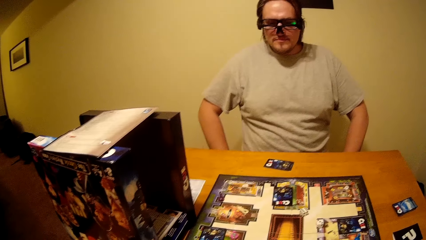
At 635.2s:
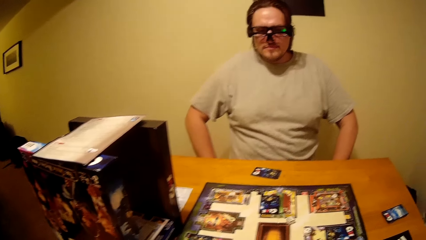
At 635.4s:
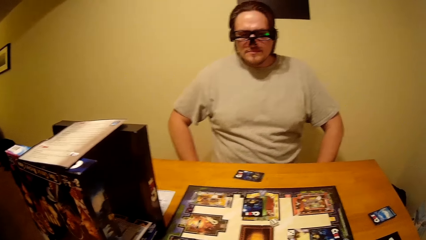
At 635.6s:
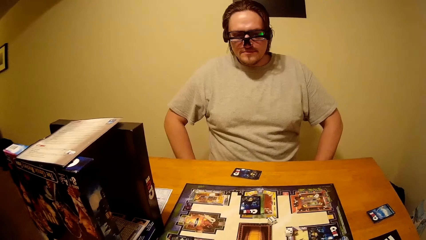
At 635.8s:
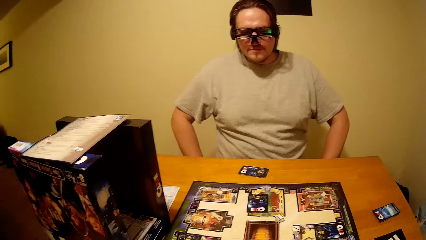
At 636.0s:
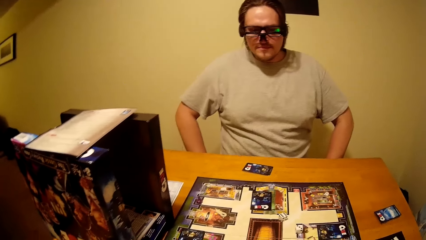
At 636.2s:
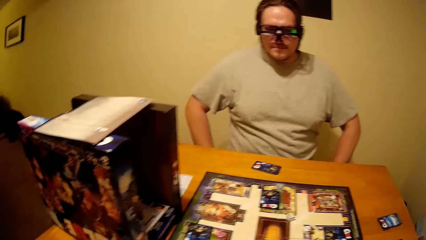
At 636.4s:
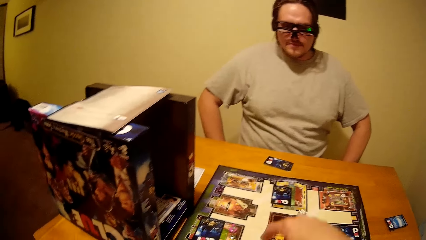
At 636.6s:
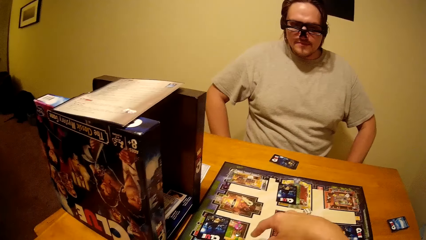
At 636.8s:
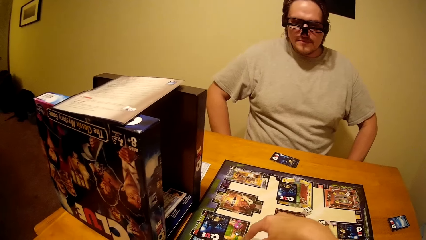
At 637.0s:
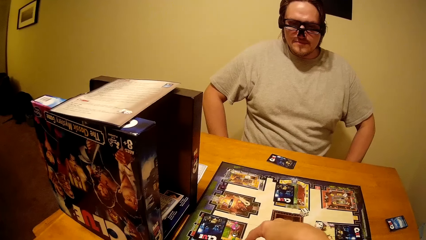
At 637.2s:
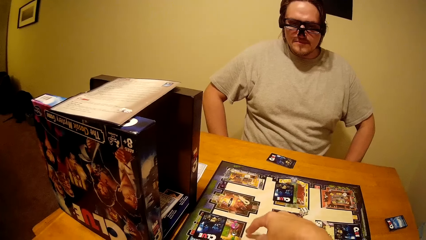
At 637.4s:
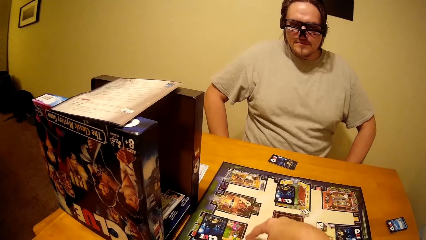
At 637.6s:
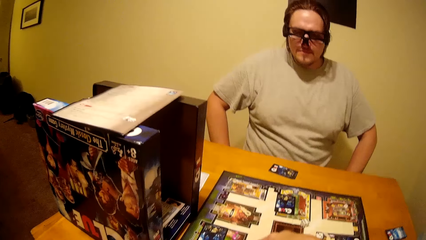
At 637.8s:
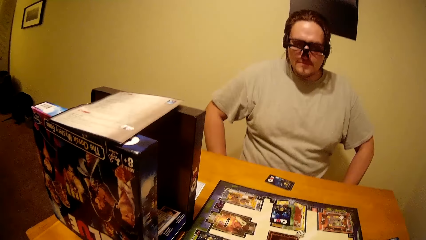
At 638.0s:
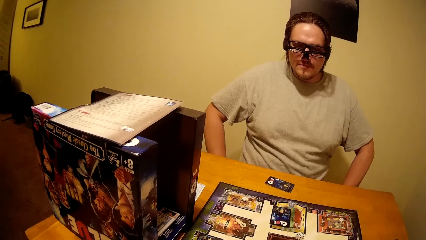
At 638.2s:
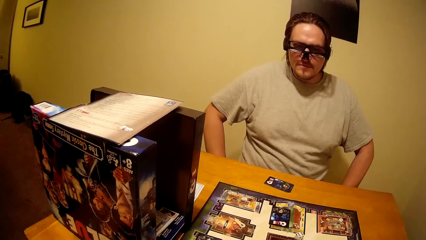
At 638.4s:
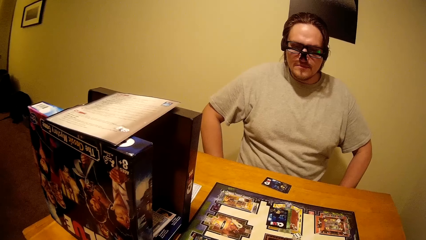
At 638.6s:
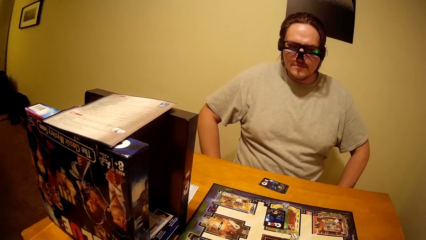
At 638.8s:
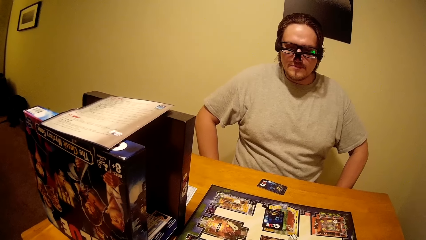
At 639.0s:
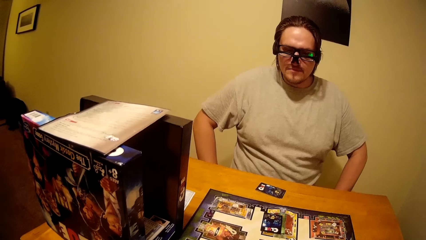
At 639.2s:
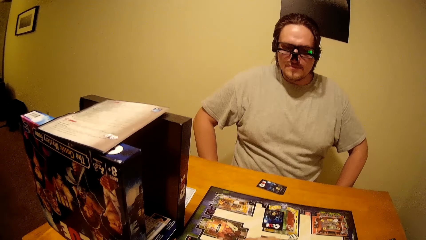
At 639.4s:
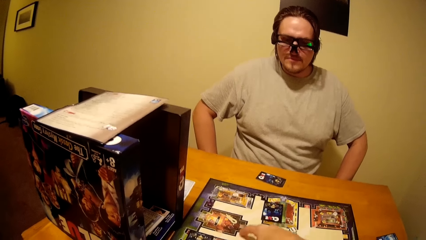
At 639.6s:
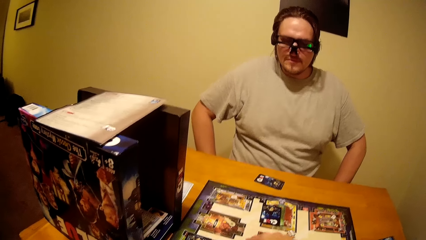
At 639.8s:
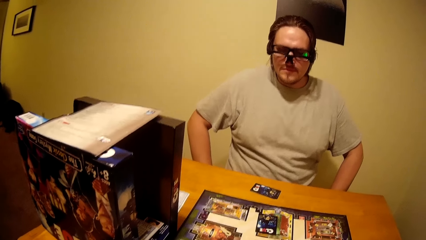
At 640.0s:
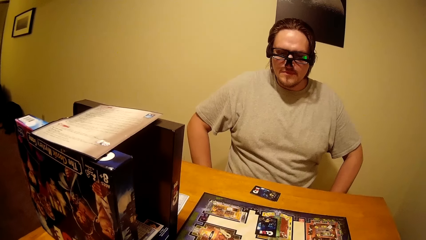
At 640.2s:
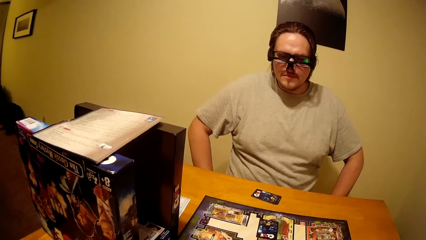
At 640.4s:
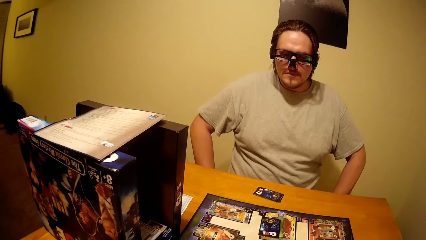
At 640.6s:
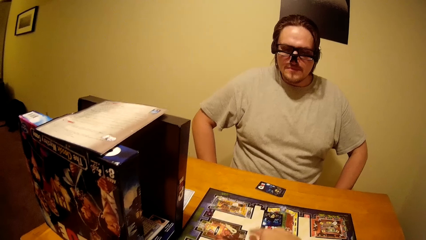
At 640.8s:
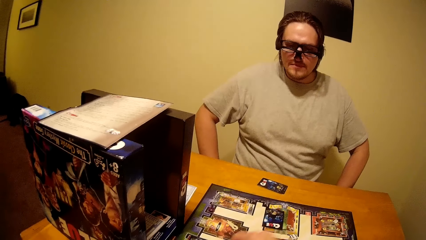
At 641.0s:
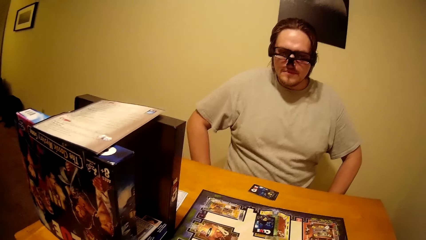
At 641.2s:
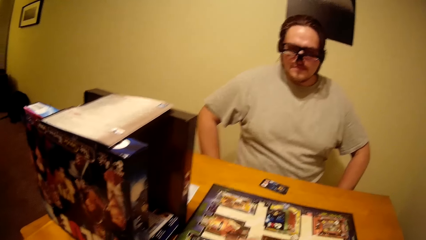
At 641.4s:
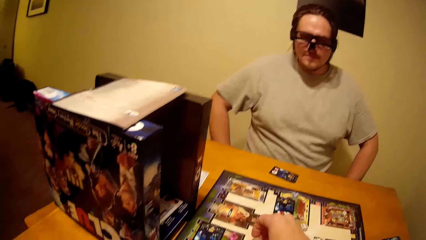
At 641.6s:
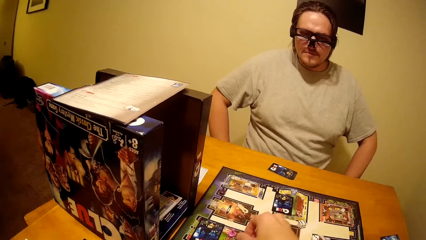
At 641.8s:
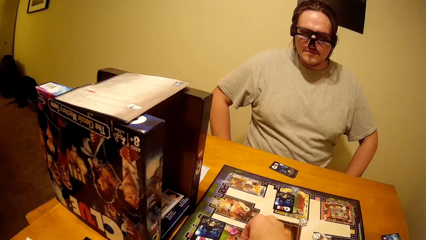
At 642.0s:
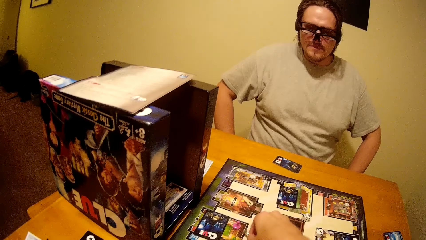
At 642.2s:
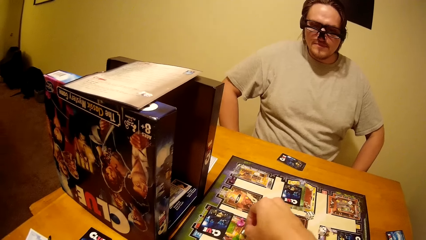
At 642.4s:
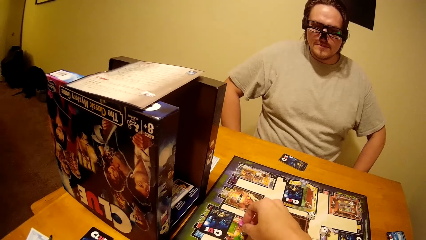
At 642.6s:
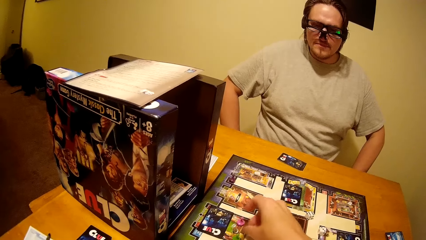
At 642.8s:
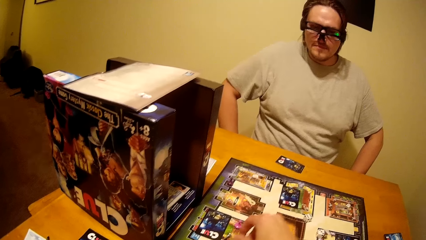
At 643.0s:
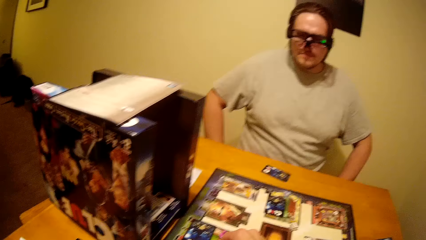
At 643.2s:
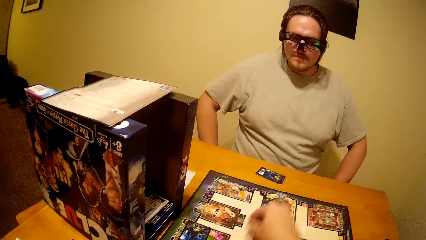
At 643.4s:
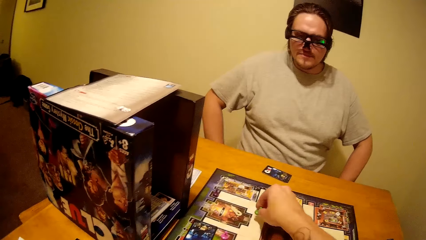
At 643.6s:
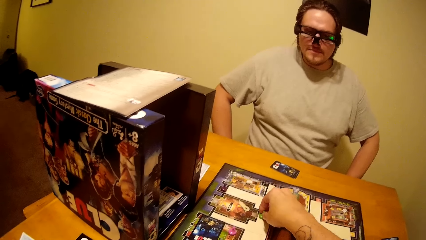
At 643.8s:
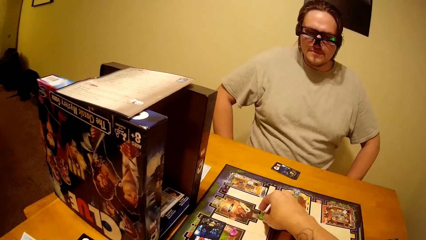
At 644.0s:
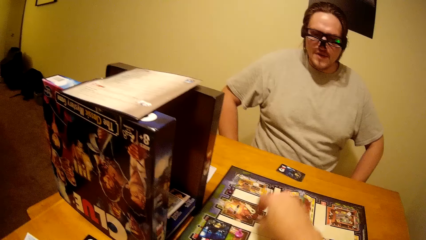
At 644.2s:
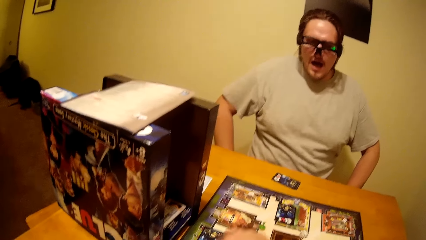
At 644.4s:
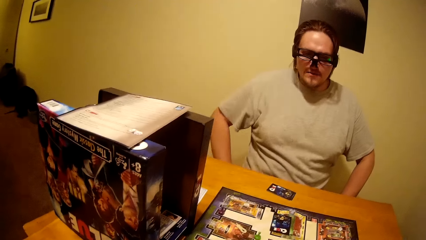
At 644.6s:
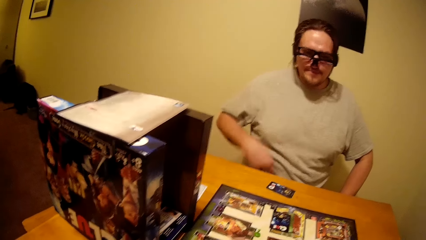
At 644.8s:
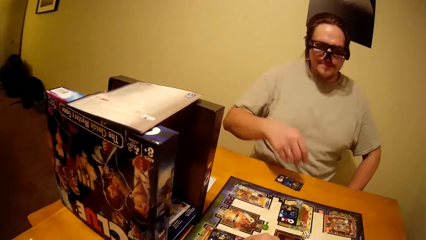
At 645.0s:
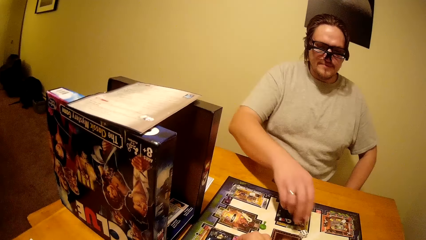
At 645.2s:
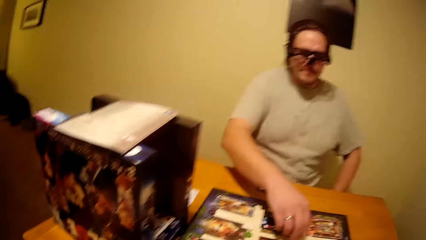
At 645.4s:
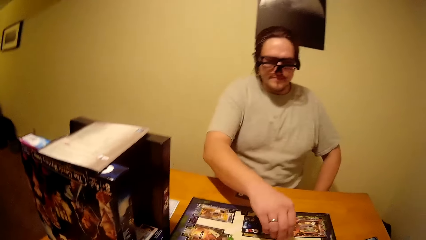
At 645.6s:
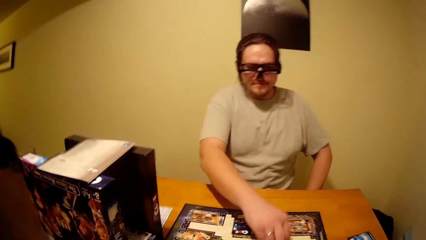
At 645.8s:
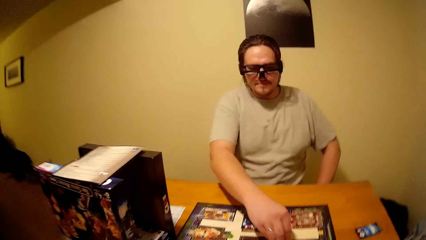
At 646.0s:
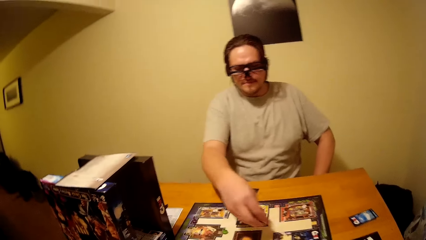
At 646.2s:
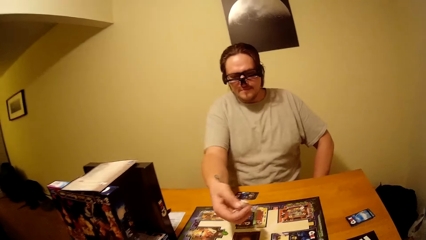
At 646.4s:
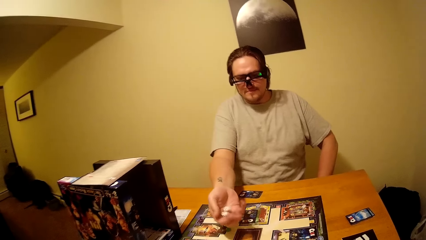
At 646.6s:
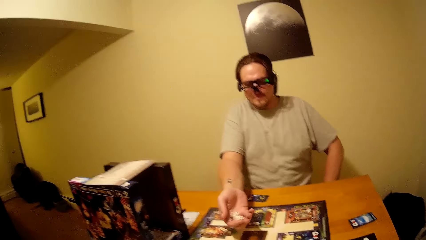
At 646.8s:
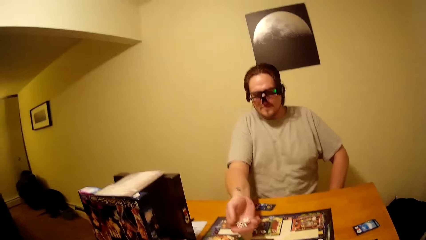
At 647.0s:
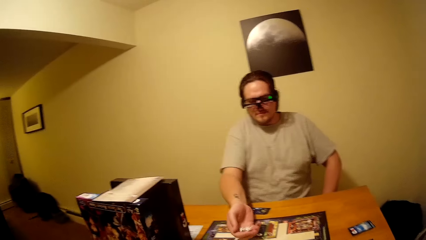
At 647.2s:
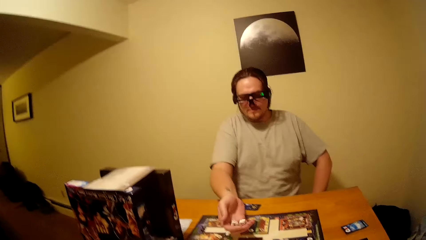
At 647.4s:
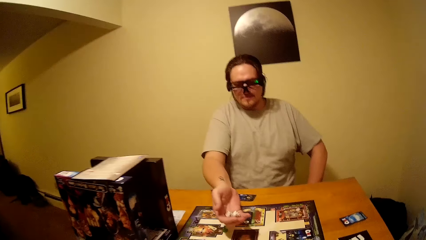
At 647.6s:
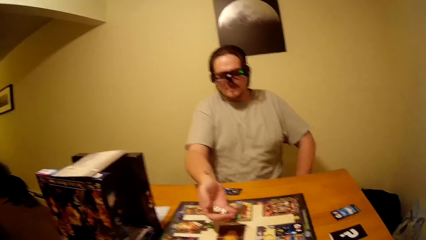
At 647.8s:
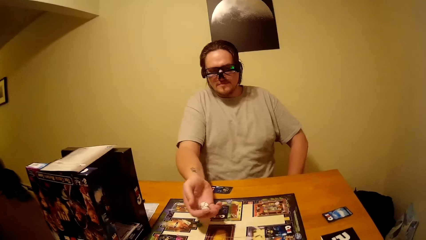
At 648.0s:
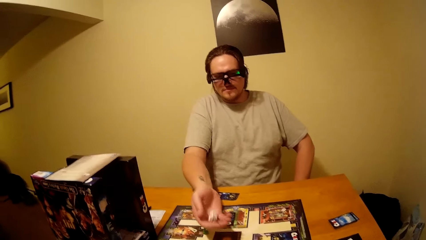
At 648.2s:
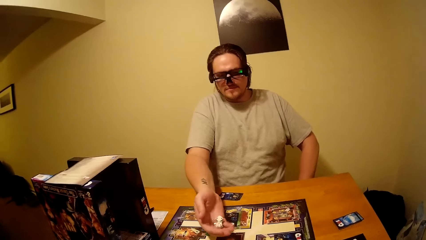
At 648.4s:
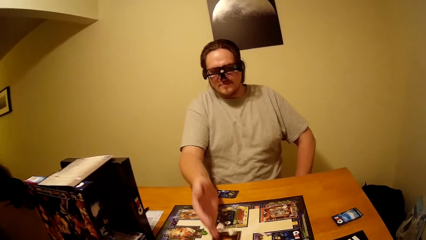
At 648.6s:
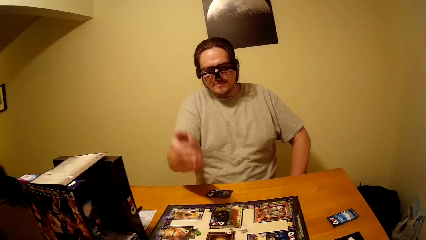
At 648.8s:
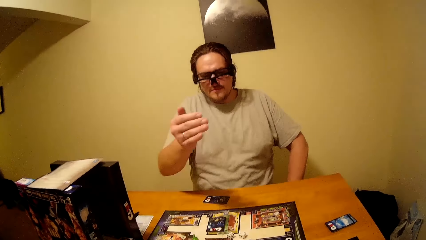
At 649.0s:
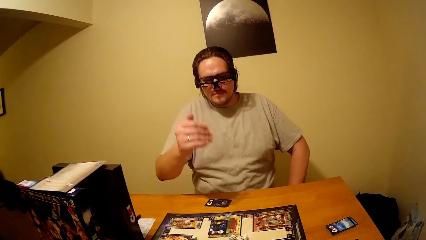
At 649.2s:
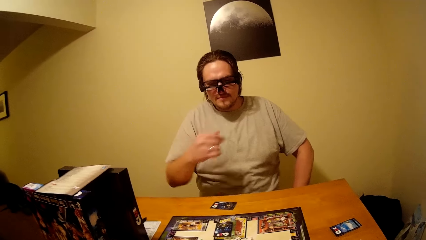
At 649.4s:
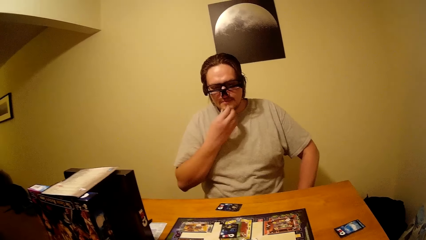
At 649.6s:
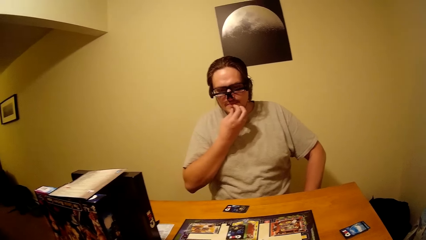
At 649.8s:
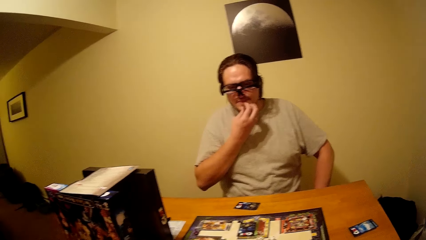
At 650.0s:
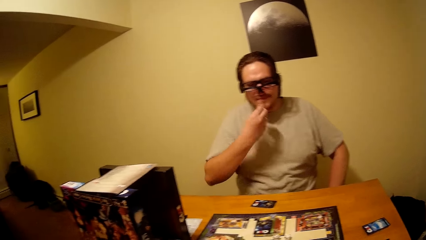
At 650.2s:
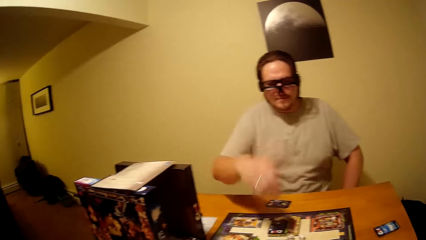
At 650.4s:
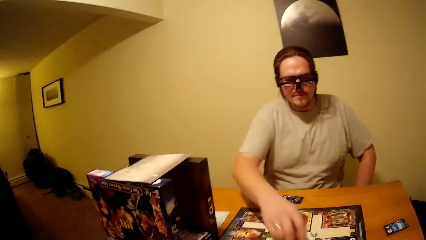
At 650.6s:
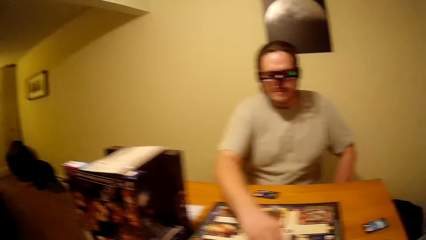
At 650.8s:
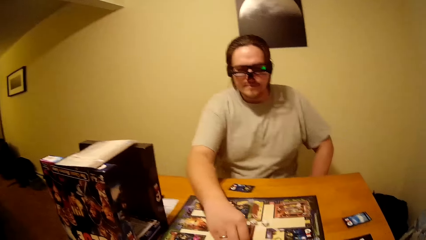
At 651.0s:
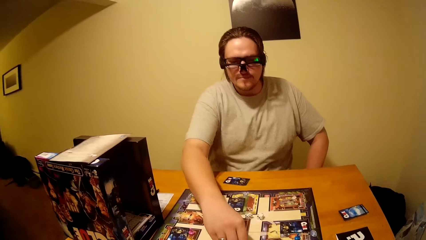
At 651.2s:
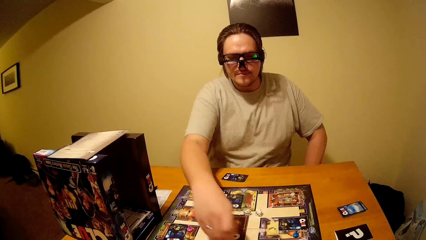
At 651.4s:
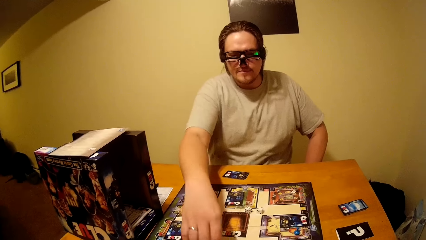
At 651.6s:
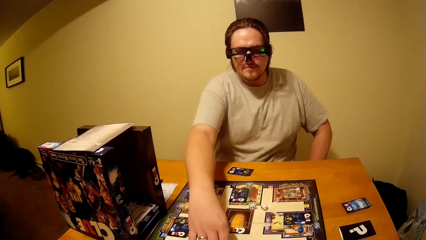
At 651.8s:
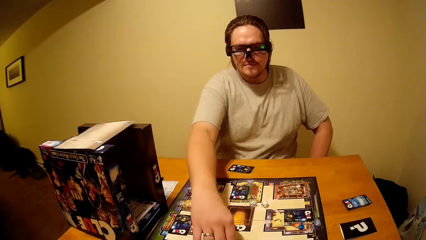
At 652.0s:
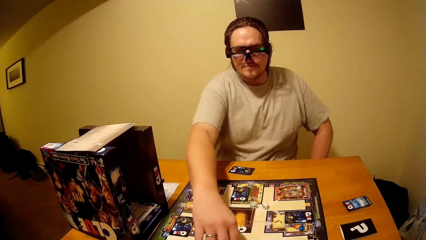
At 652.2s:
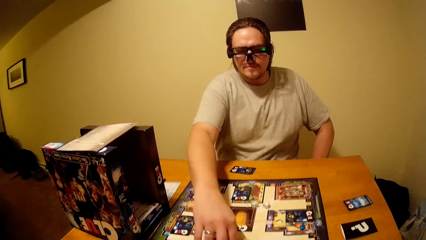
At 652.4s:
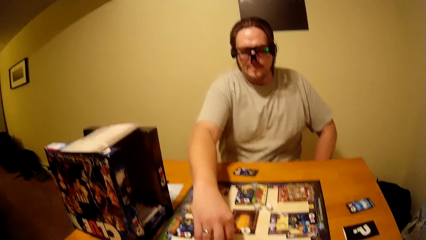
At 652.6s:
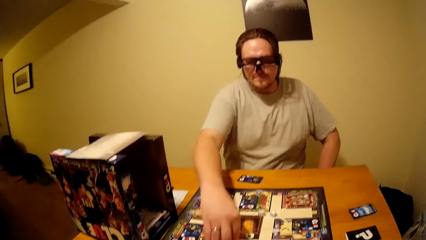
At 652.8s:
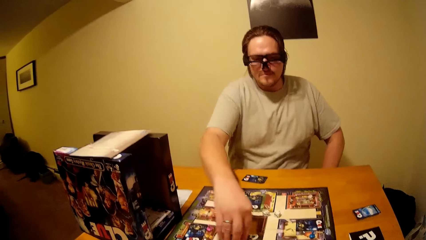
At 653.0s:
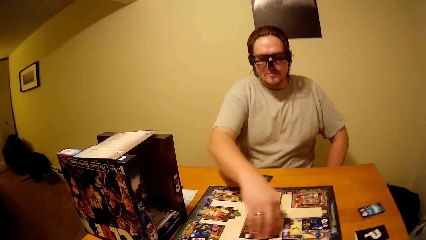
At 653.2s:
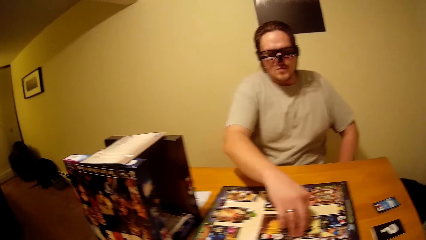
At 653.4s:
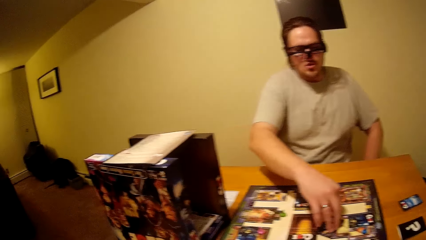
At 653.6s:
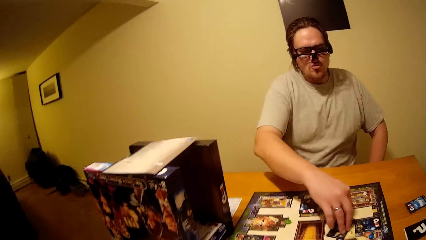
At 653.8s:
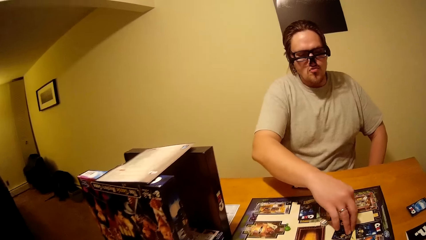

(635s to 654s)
The camera wearer plays the board game. They count on the Clue board with the pawn. They drop the pawn on the Clue board. A man picks the dice from the Clue board. The man shakes the dice in the right hand. The man drops the dice on the Clue board. The man scratches his chin. The man plays the board game.
